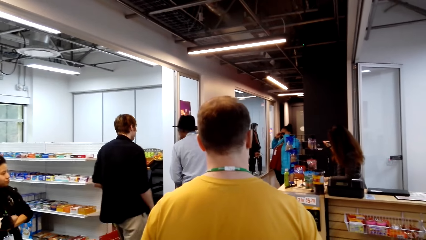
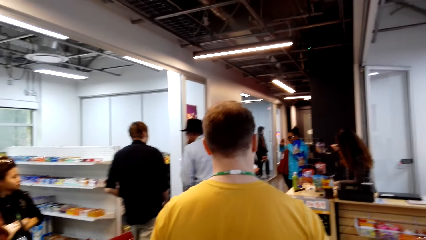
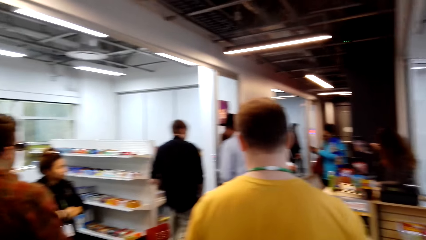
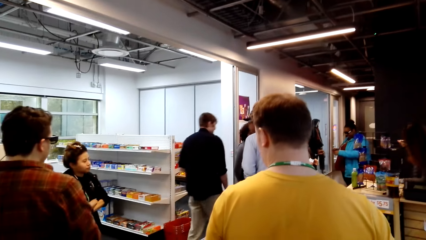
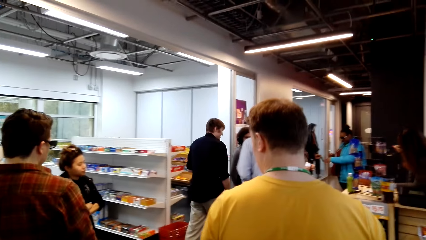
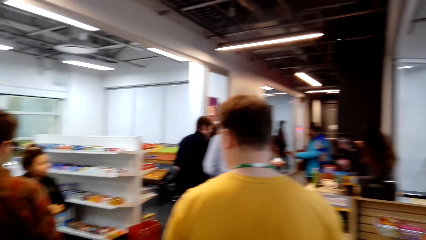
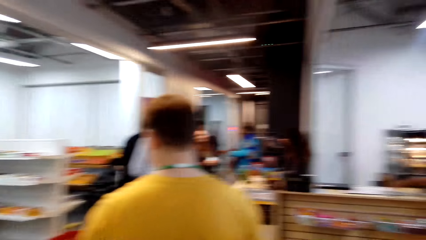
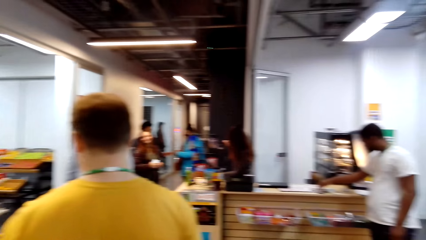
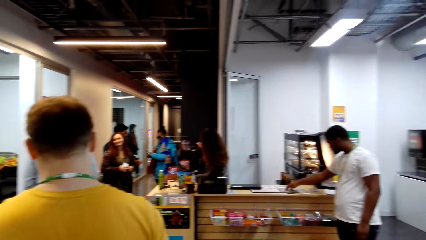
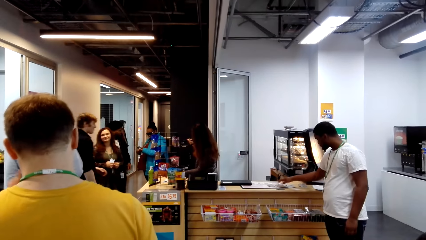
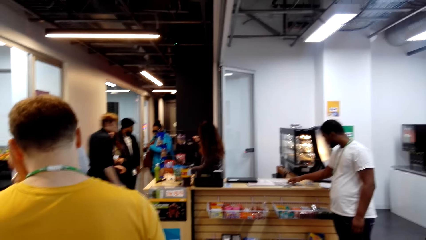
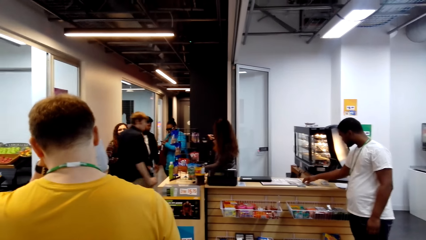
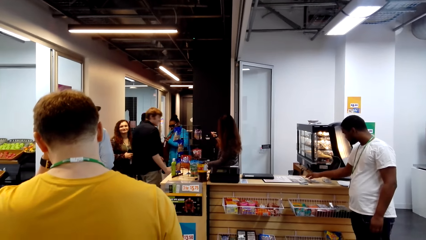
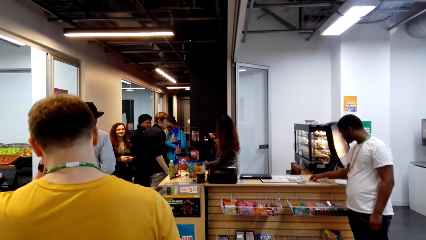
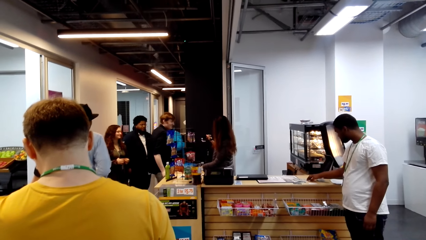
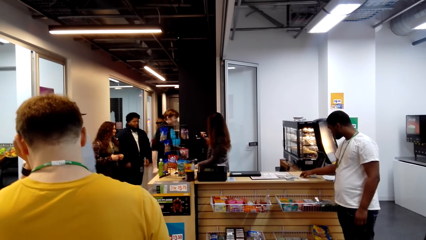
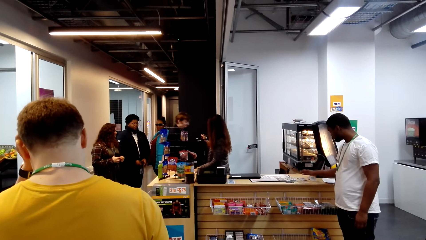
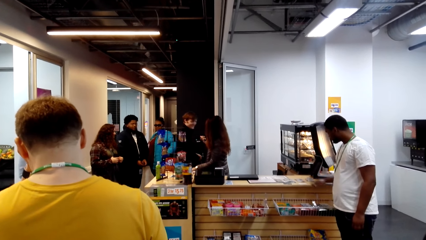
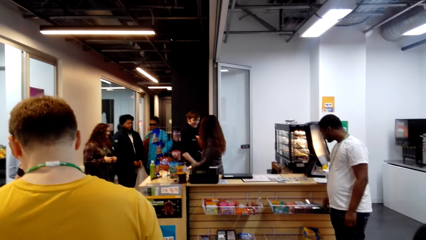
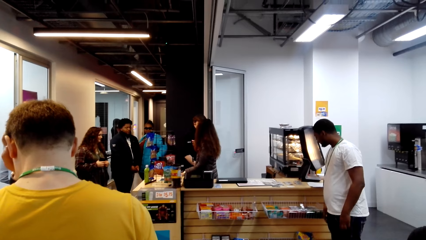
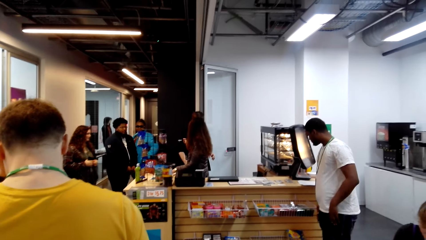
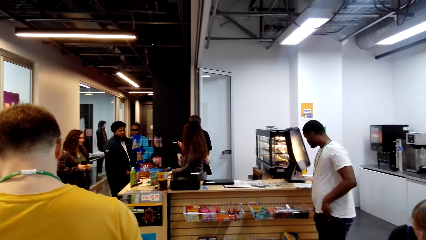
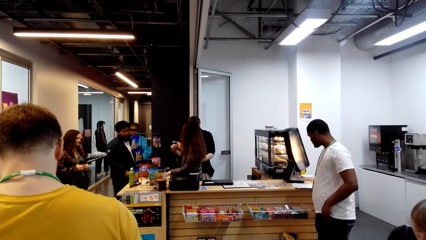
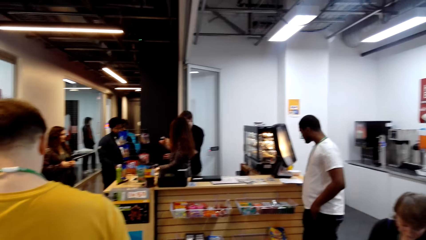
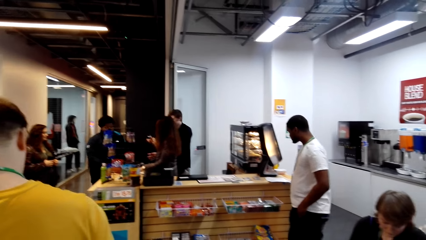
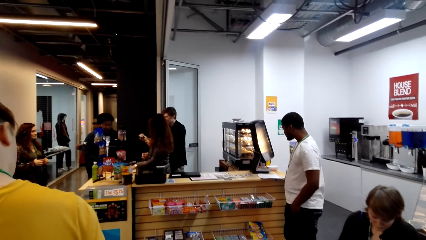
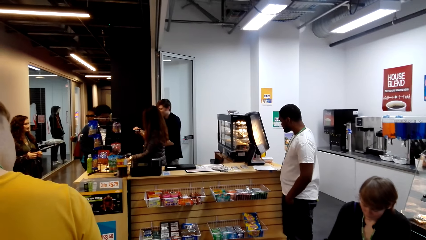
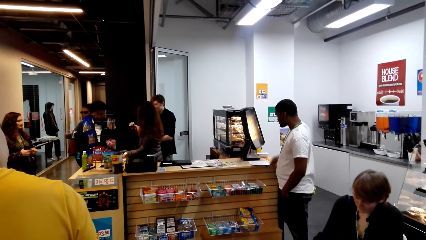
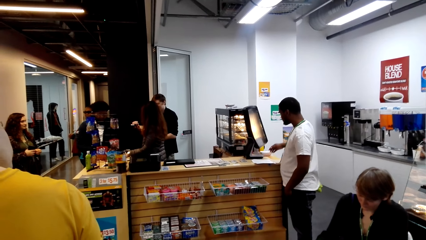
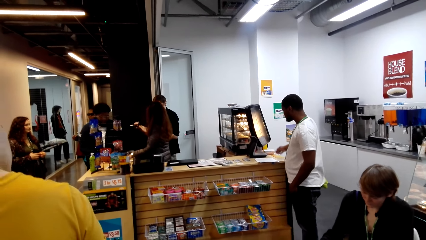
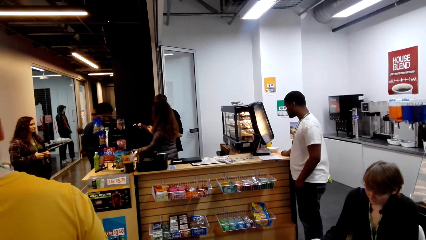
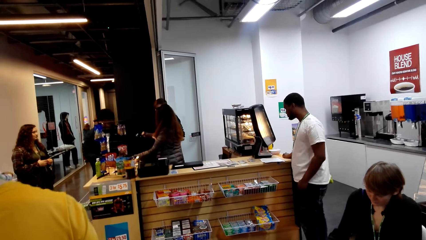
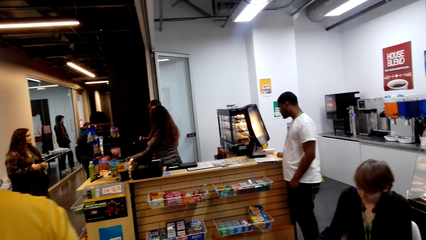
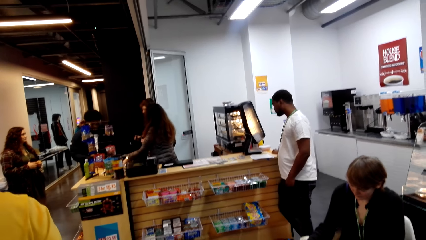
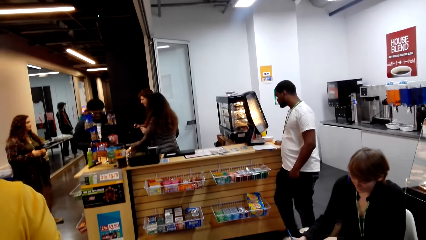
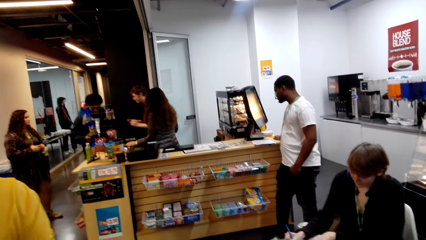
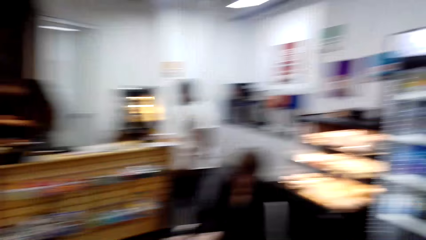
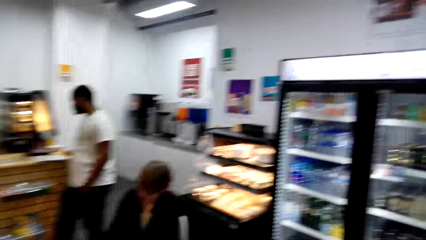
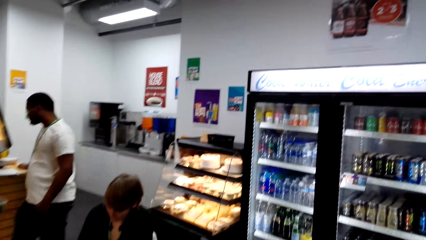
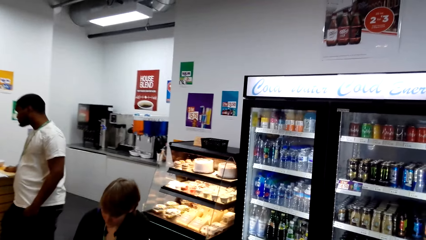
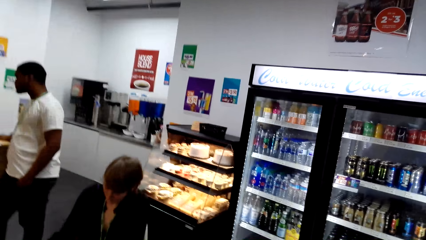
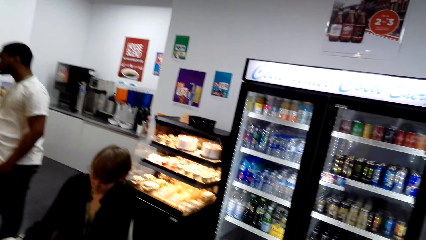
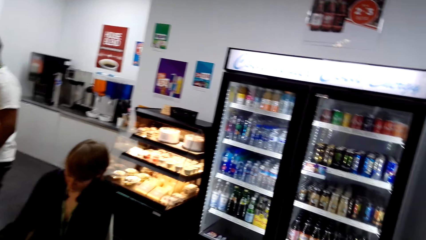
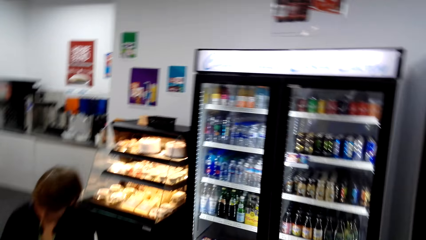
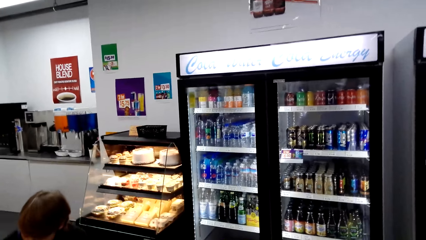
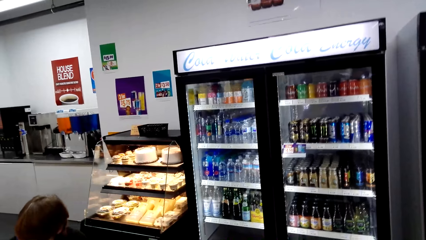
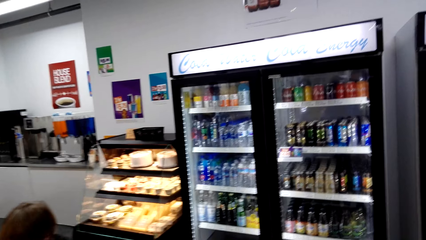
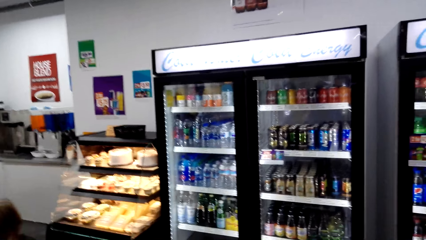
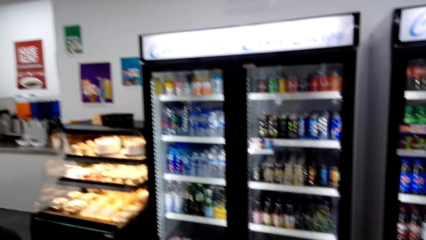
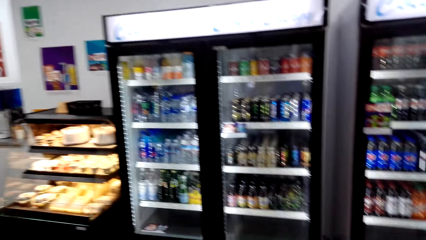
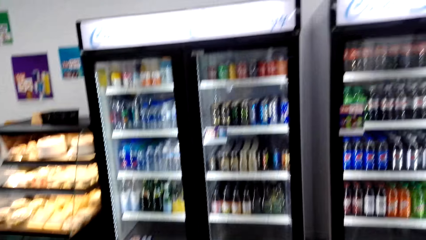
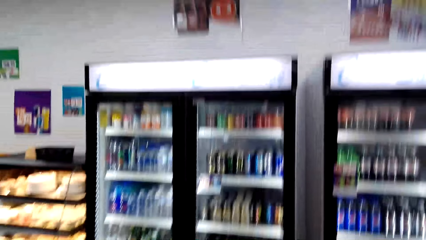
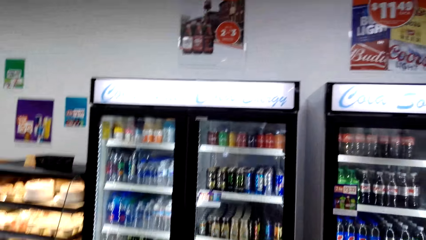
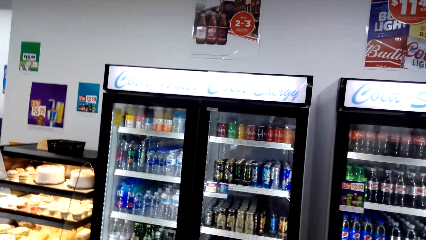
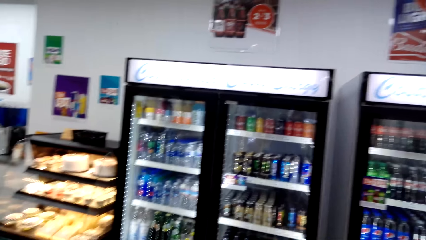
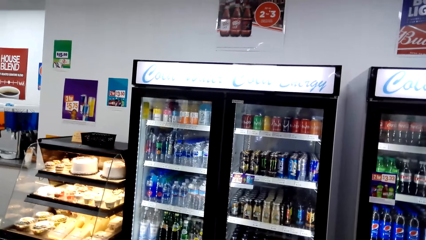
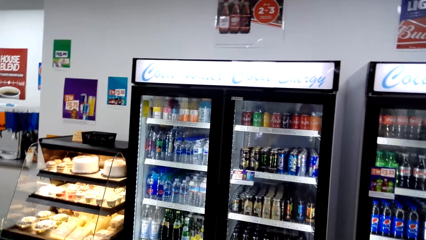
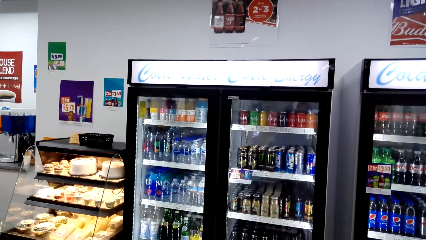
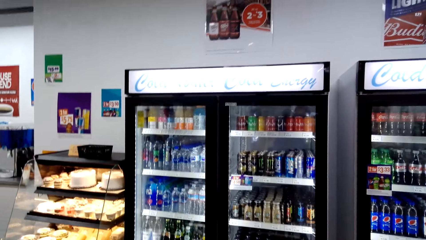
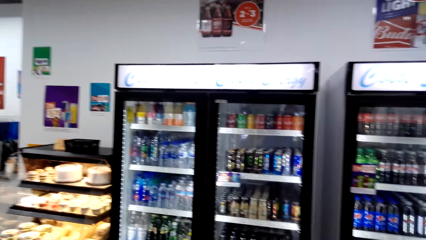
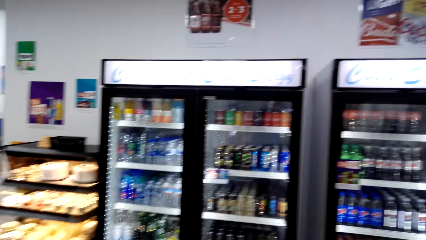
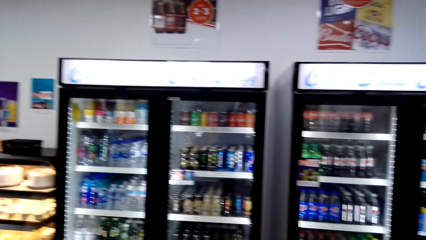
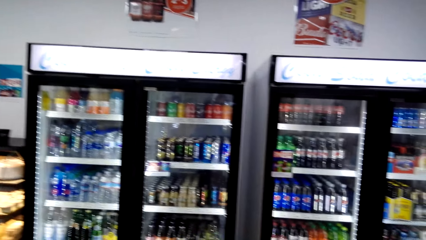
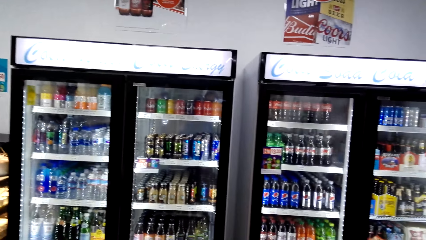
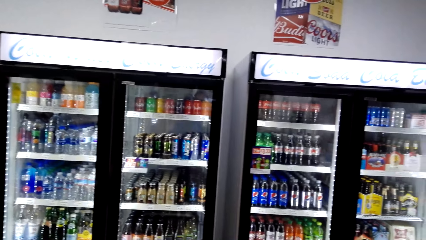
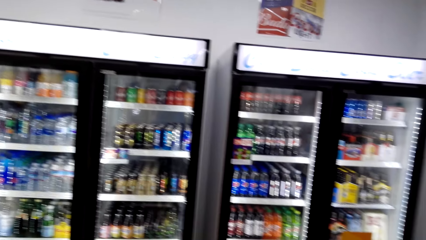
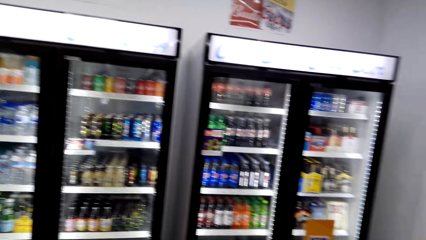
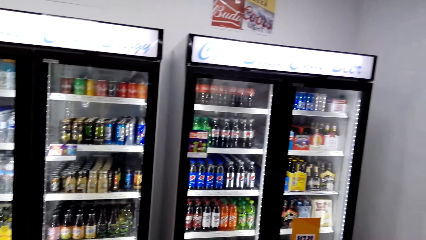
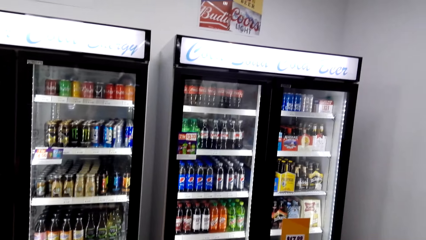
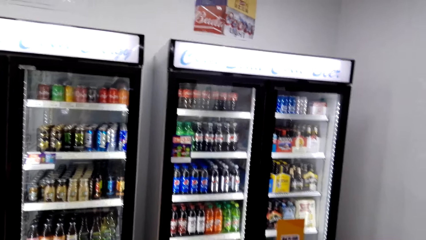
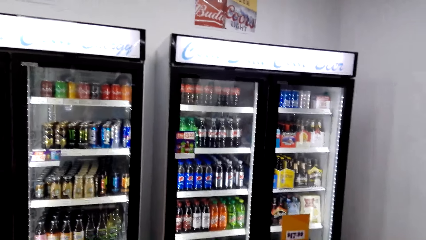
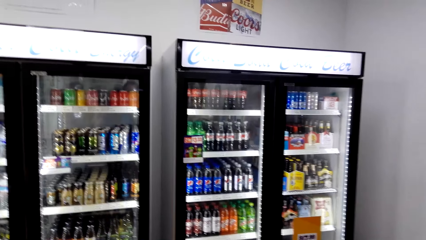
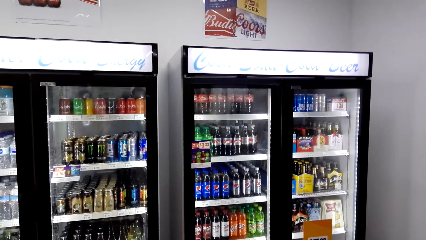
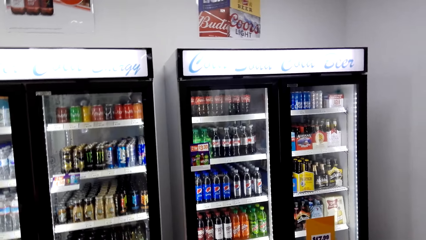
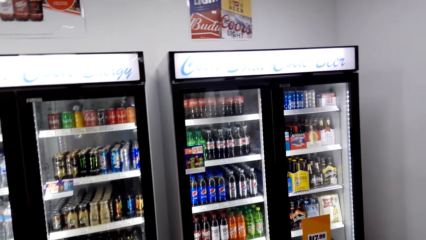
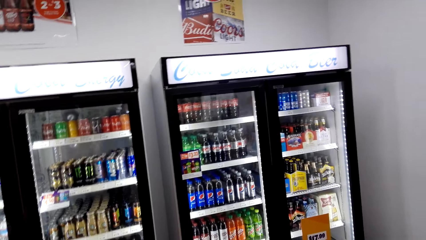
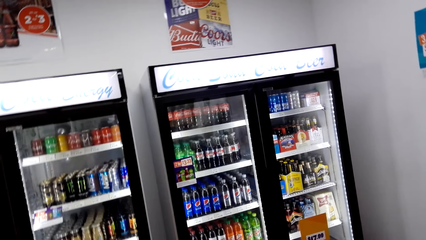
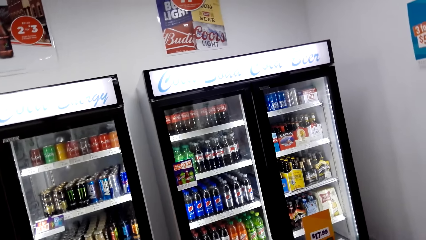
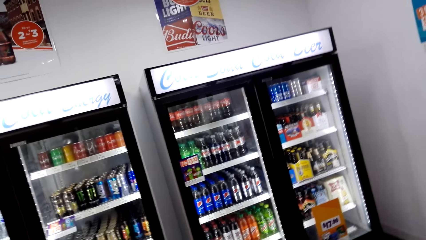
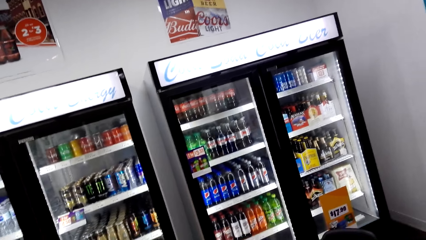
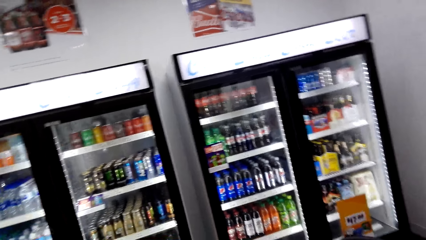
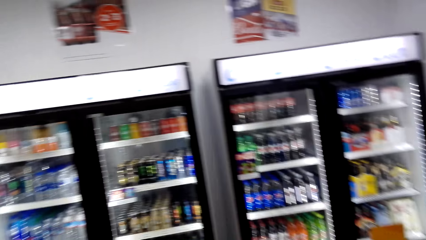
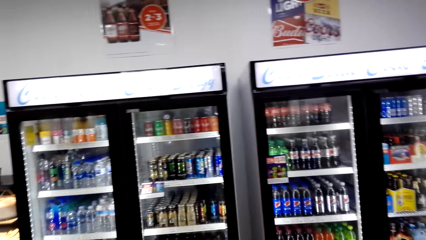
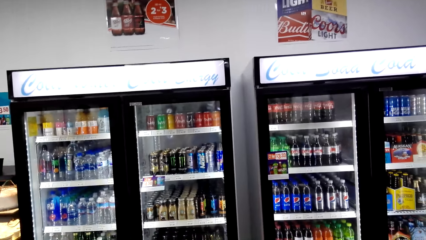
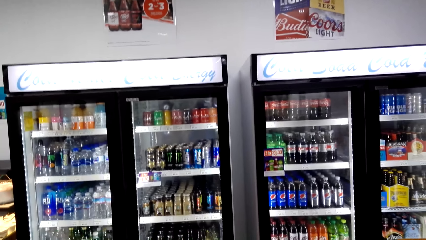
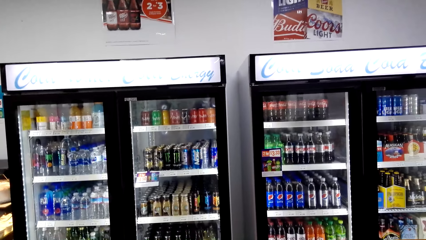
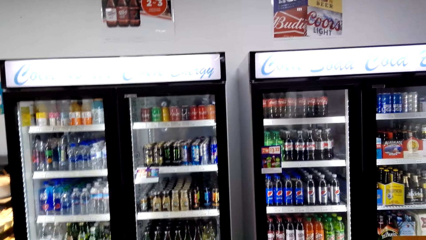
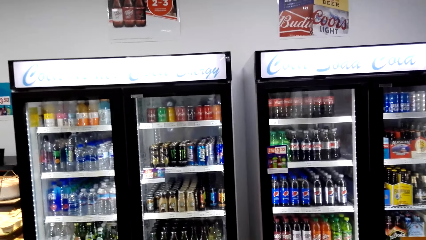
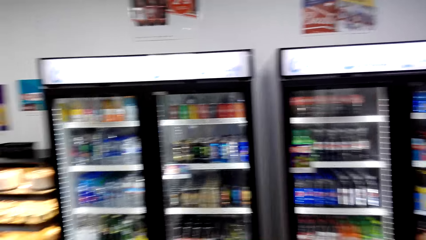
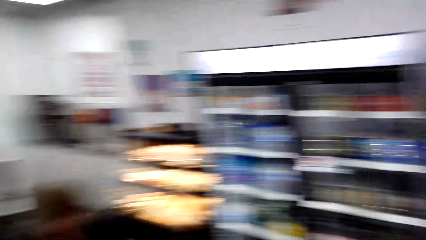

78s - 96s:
A man walks a few steps. The camera wearer looks at the fridge and looks at the drinks in the fridge.
